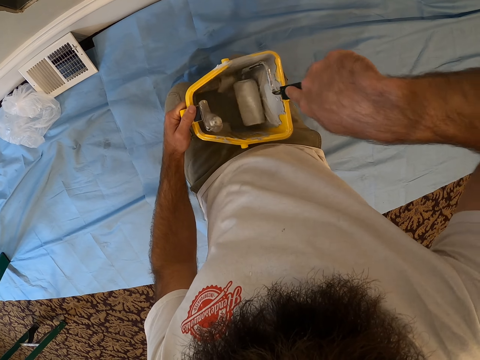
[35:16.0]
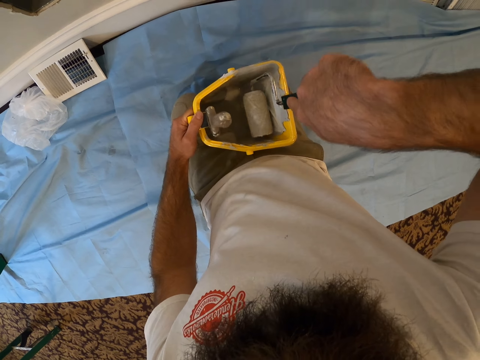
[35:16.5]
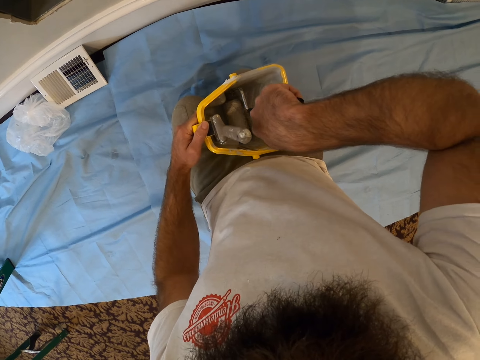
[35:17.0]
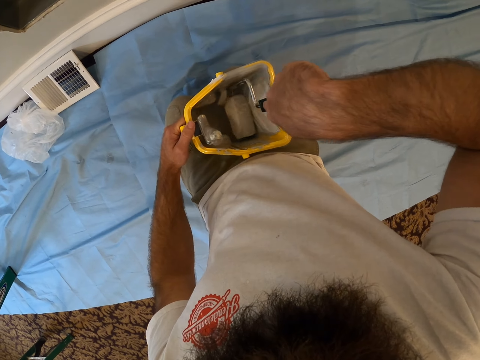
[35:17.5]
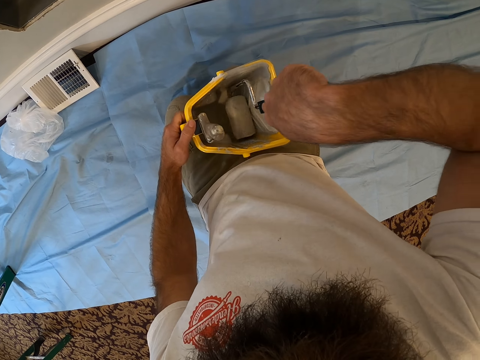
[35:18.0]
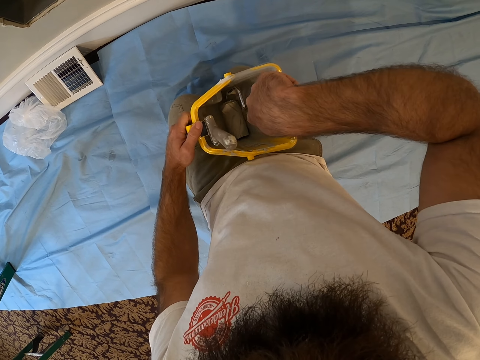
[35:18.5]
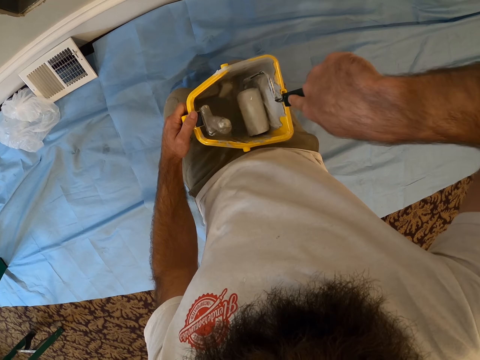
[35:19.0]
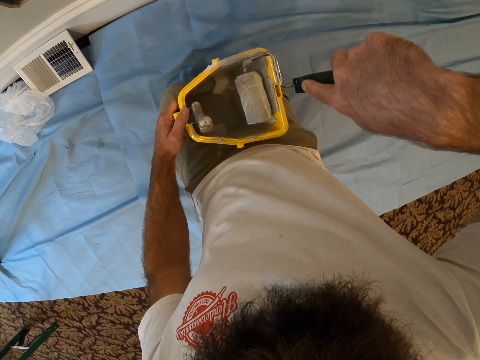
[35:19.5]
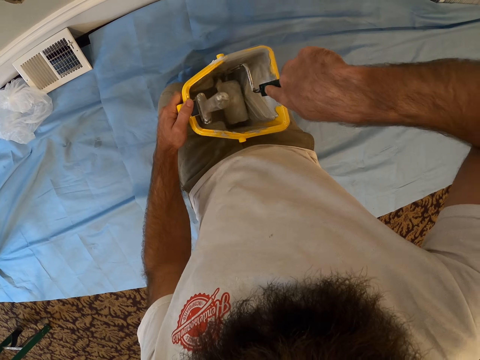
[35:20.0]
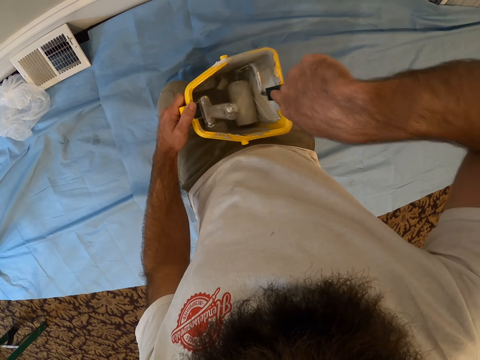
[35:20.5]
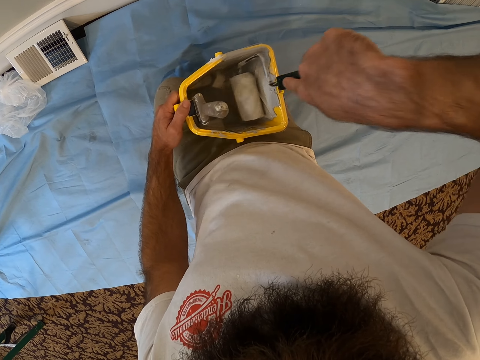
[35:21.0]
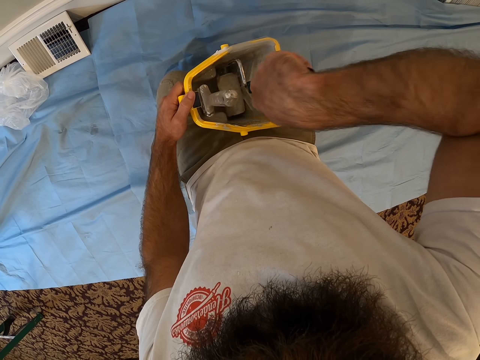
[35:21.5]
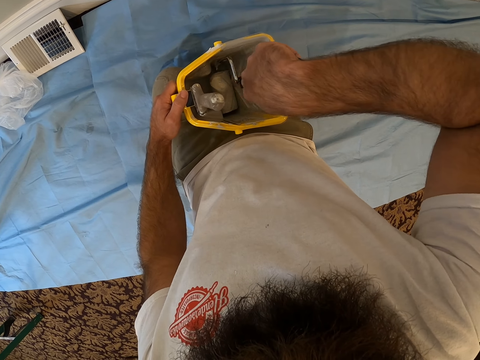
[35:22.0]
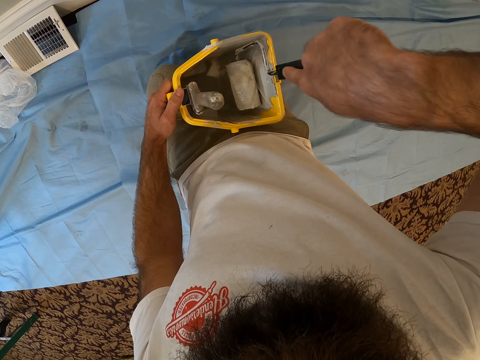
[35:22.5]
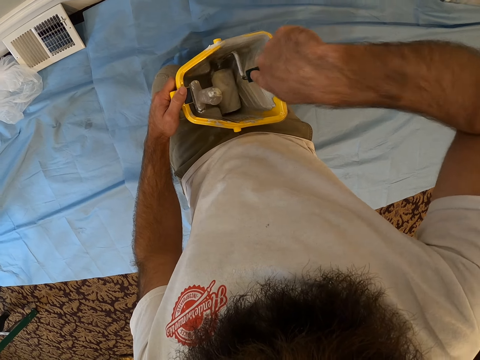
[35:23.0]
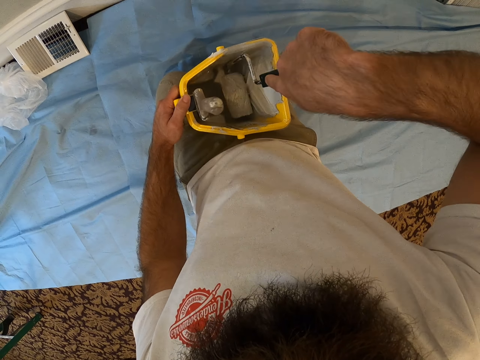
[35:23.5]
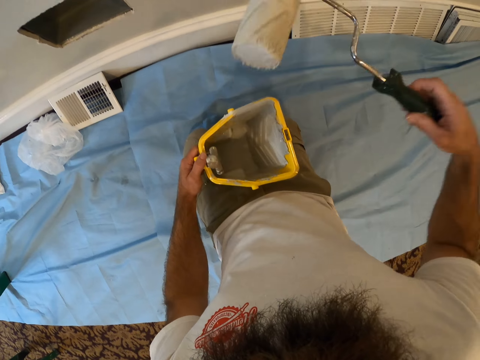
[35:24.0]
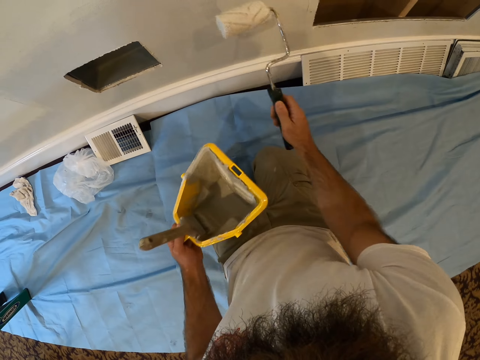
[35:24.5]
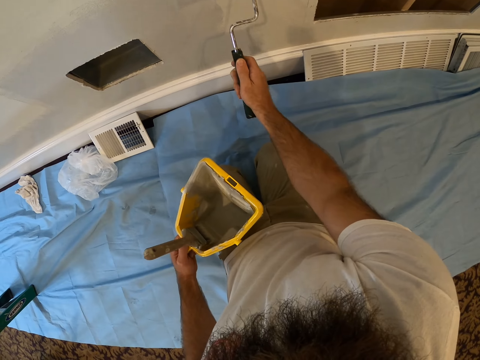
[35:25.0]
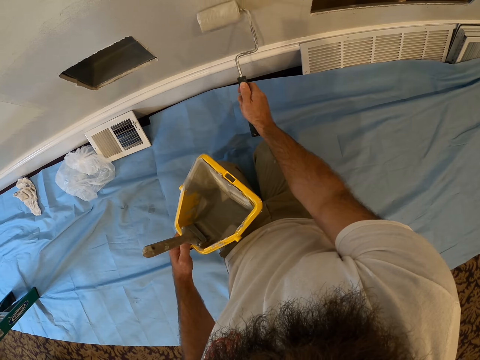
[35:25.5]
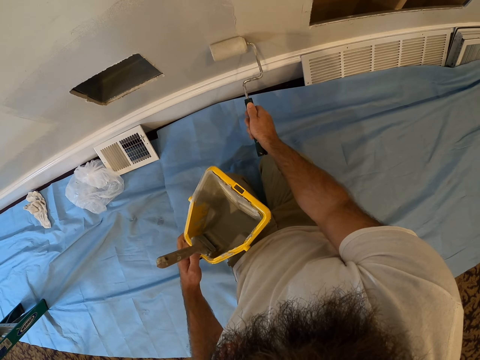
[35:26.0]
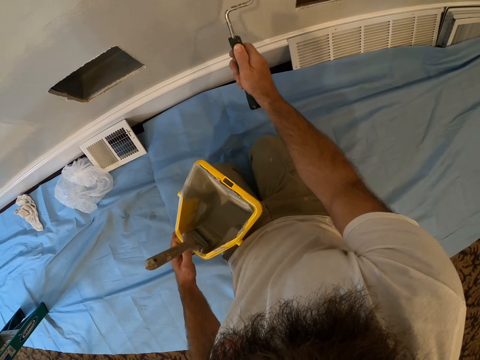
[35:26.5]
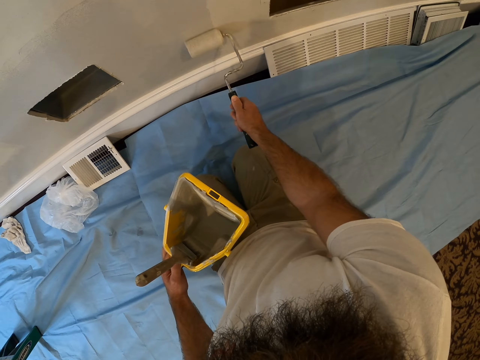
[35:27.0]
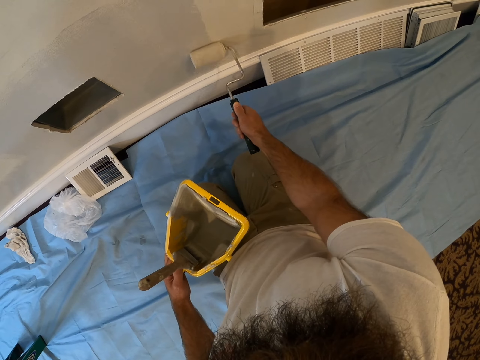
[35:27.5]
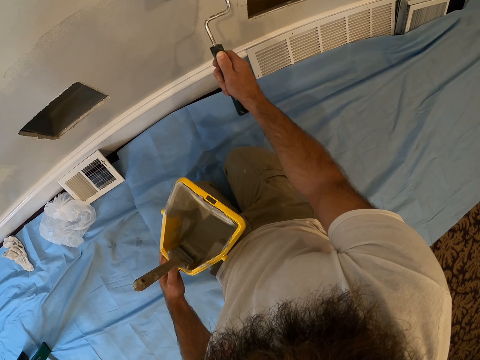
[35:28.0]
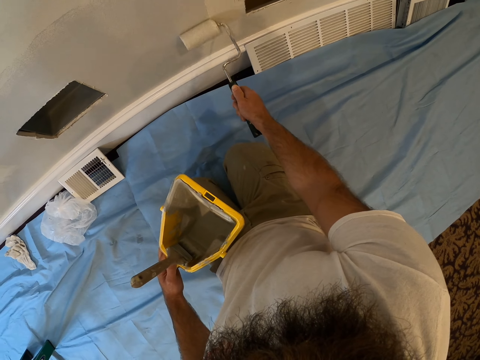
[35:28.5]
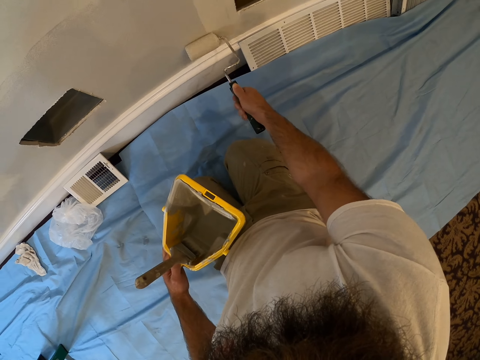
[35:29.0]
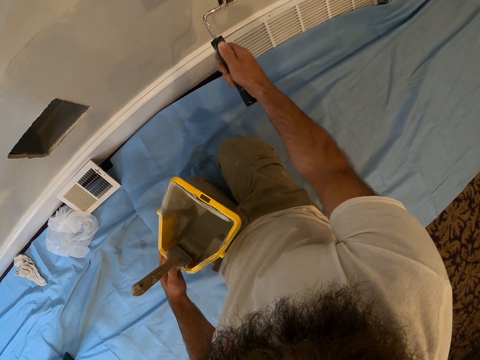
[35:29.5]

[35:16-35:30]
The camera wearer rolls the roller in the bucket. He paints the wall with the paint roller in his right hand.

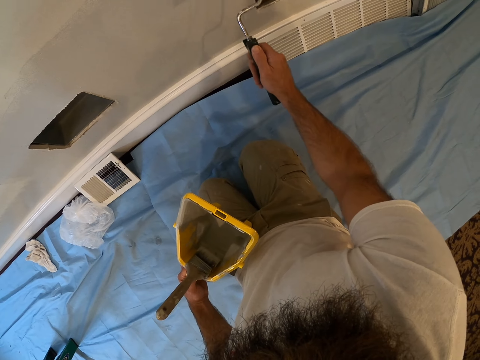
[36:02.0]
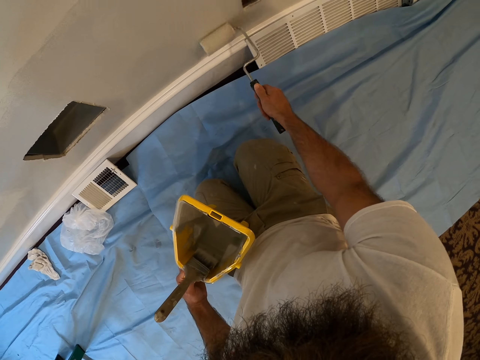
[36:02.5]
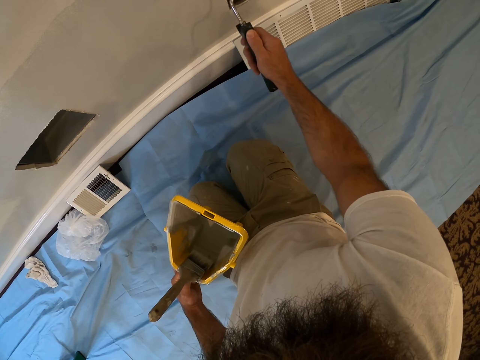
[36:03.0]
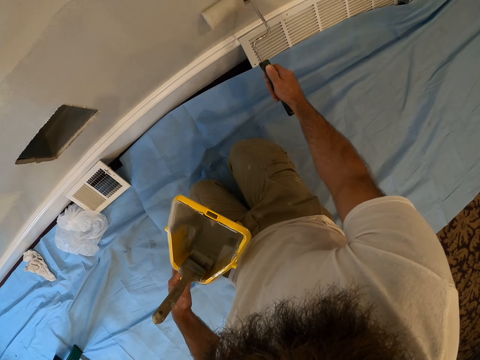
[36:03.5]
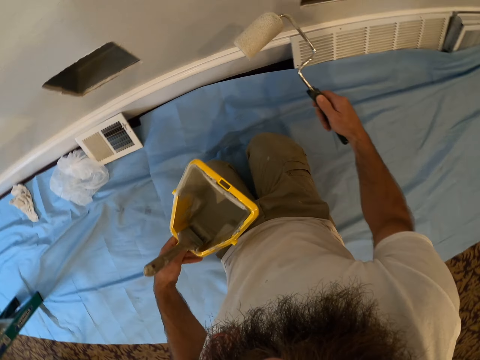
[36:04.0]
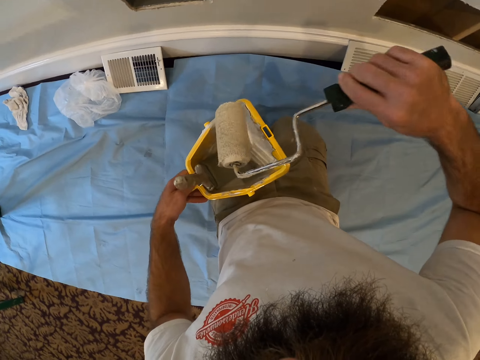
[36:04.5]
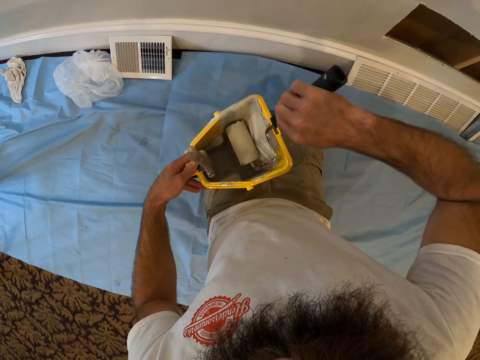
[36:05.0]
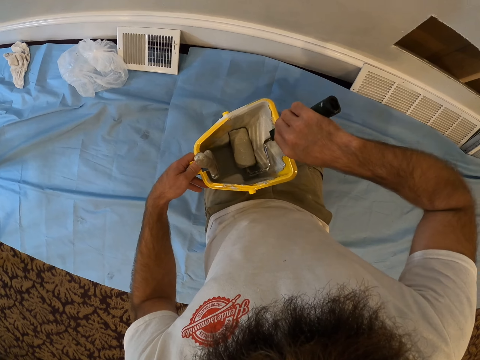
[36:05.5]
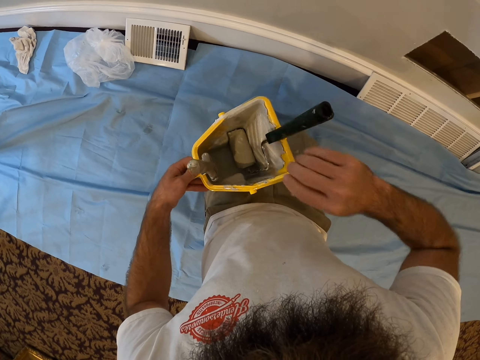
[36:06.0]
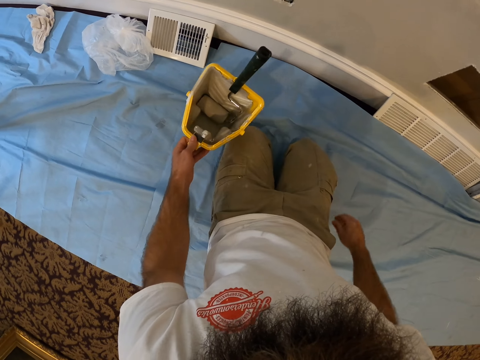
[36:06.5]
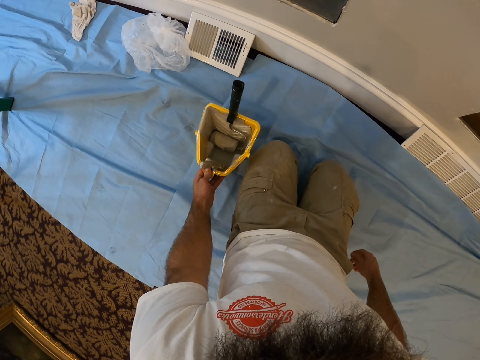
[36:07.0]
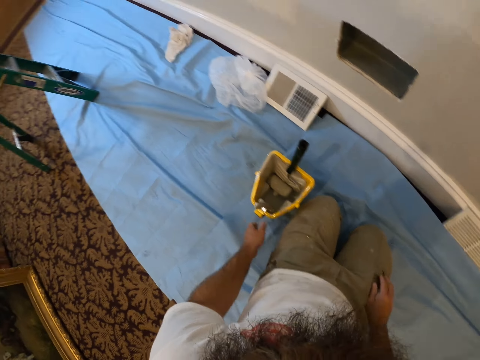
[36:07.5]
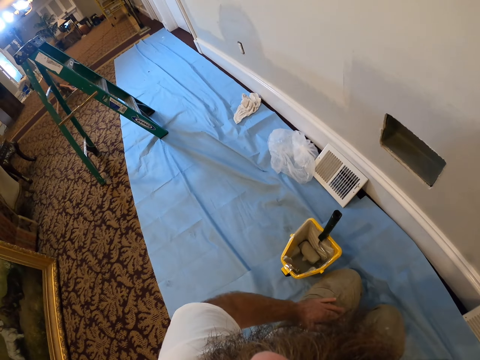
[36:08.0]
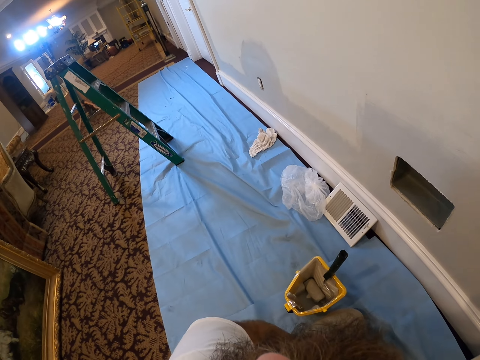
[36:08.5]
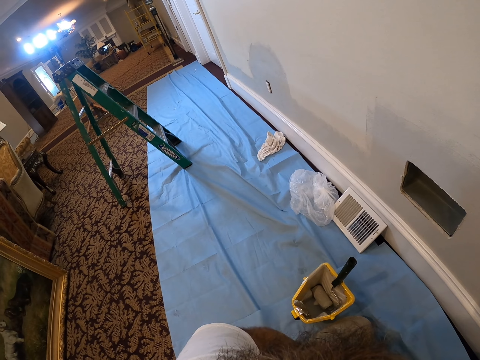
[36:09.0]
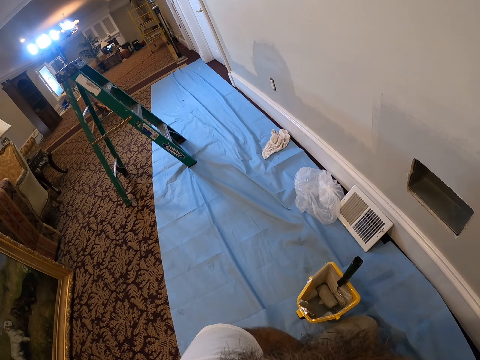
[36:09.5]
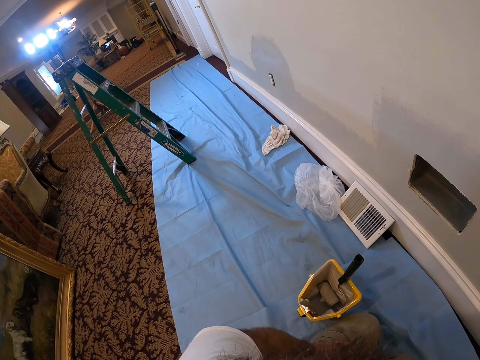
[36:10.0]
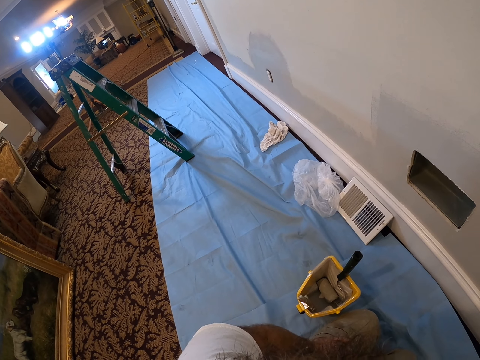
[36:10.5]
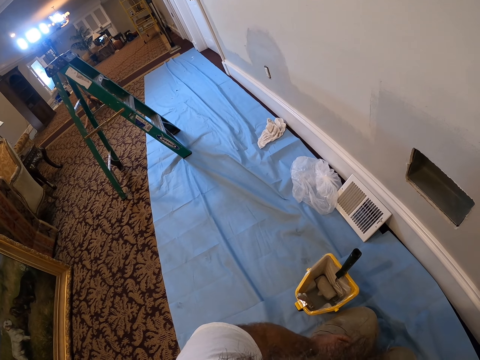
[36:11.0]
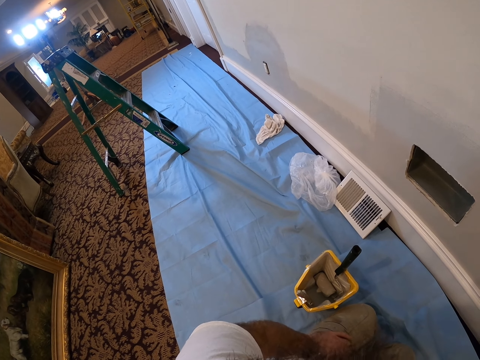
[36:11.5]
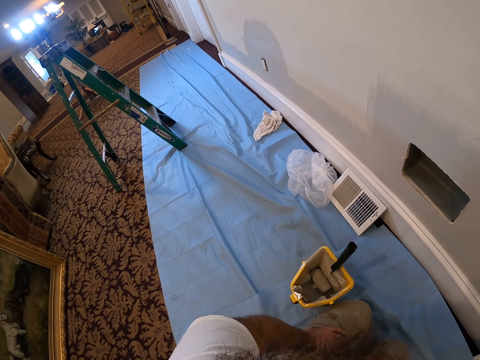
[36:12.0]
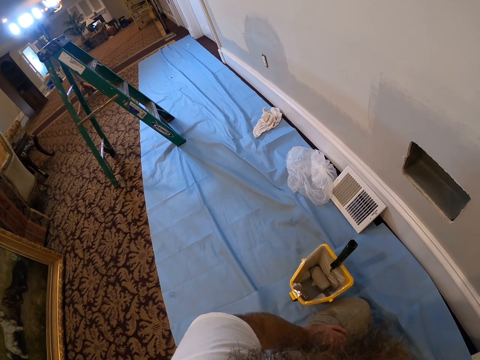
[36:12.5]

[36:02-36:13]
The camera wearer drops the paint roller in the bucket with his right hand. He drops the bucket on the floor with his left hand. He puts the roller on the floor.

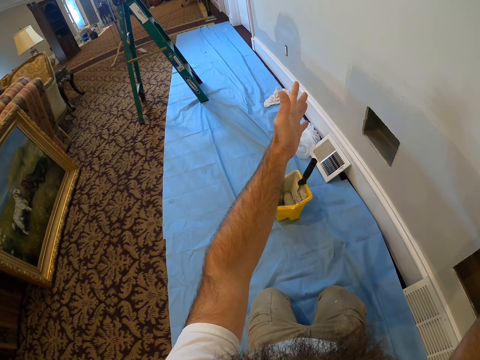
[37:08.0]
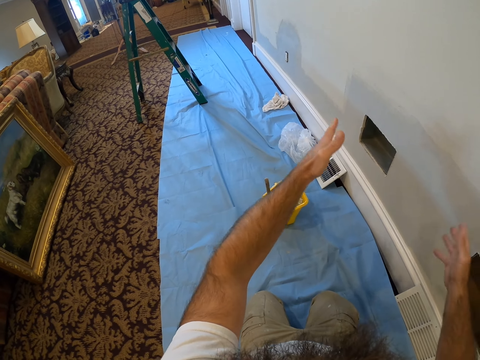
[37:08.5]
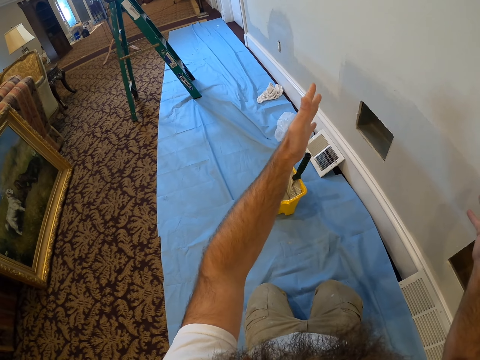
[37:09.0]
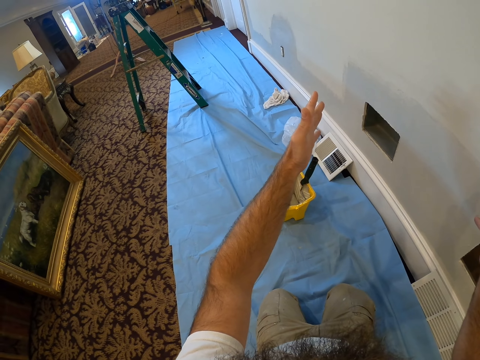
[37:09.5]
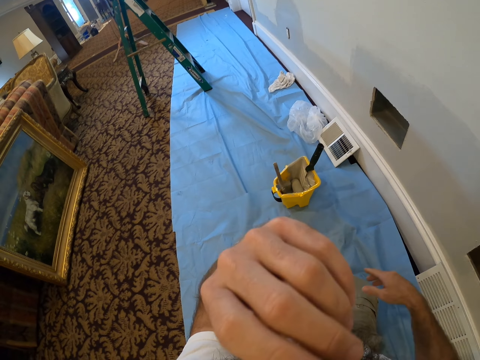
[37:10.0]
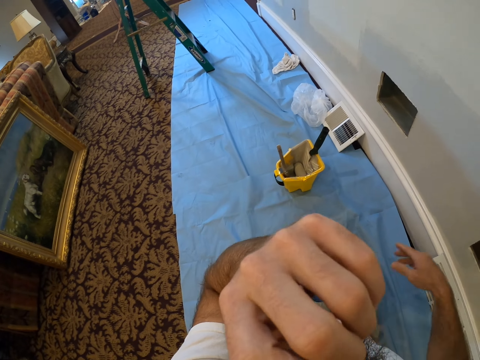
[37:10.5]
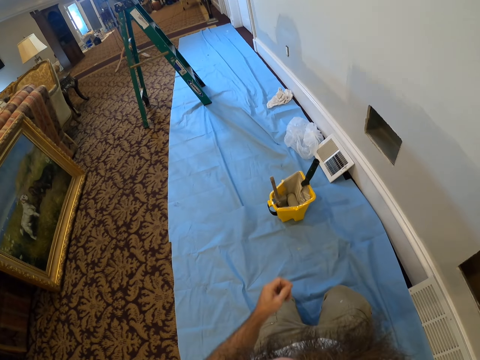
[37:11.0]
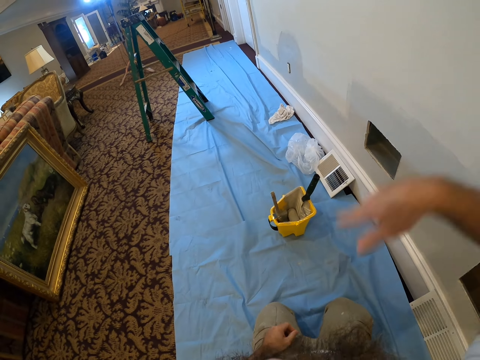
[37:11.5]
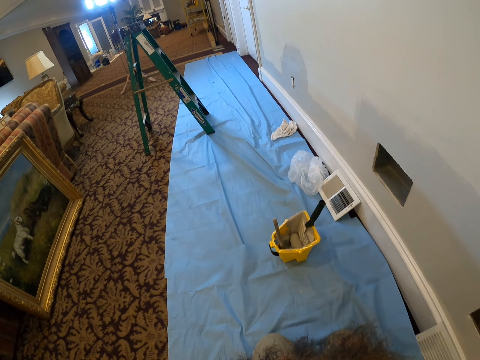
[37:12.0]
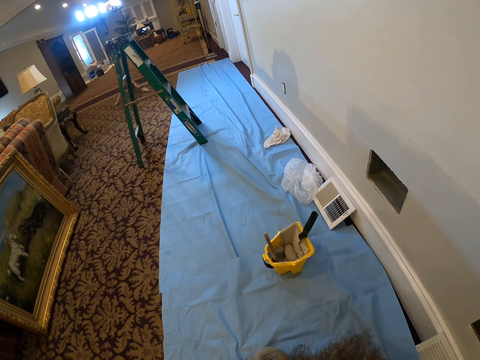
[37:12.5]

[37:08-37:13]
The camera wearer touches his nose with his left hand.
